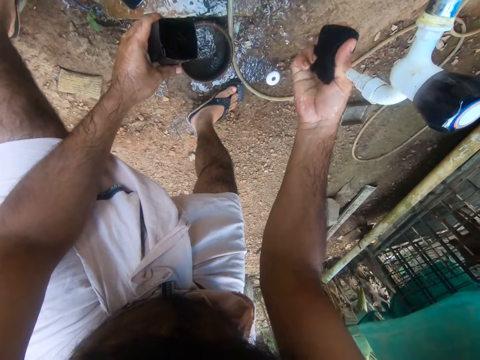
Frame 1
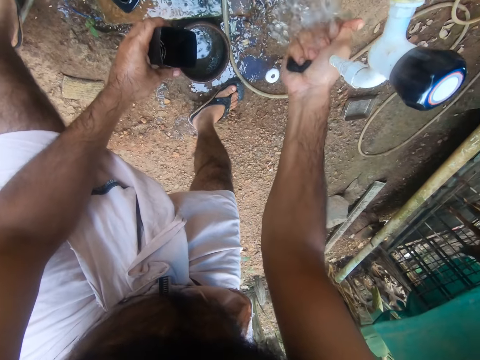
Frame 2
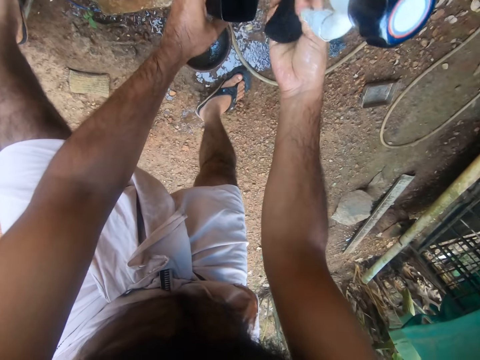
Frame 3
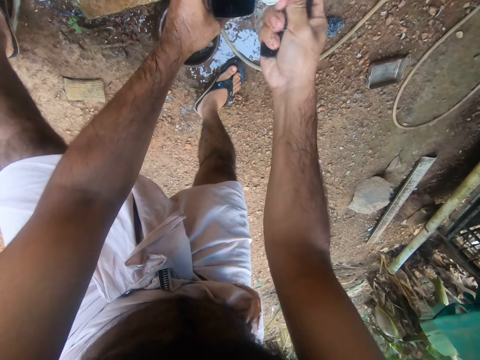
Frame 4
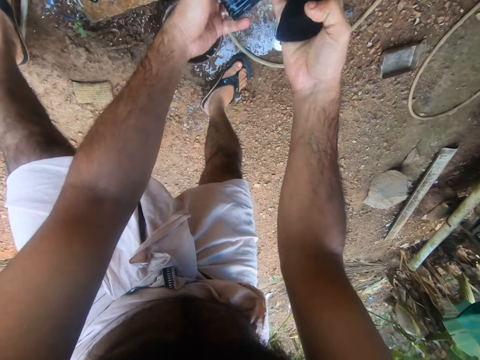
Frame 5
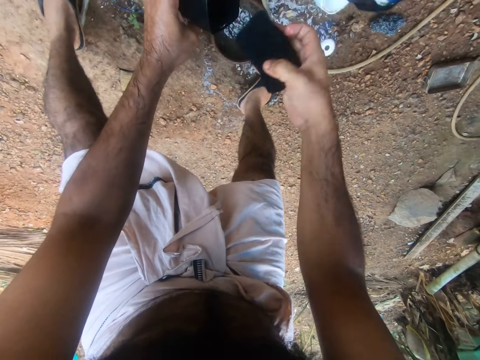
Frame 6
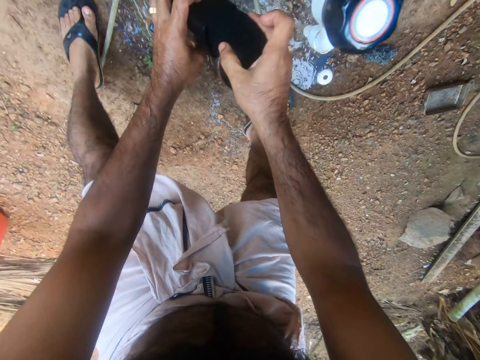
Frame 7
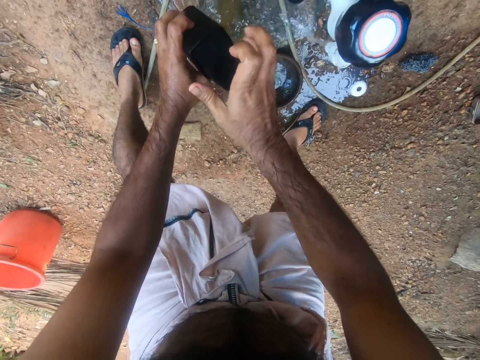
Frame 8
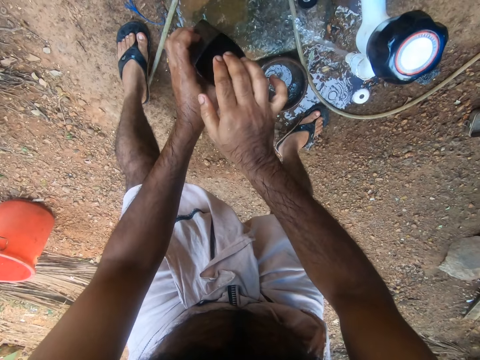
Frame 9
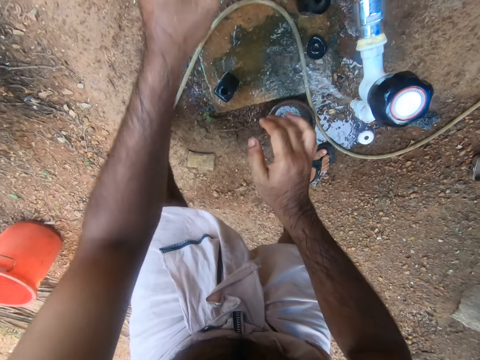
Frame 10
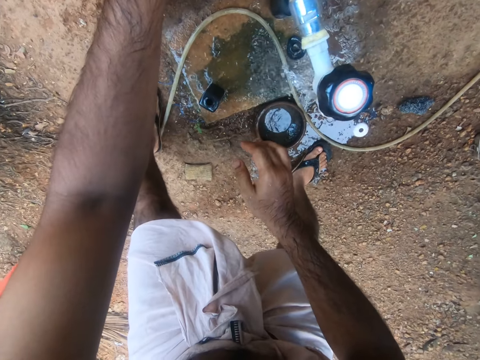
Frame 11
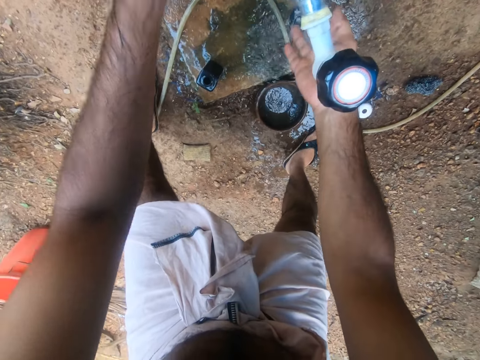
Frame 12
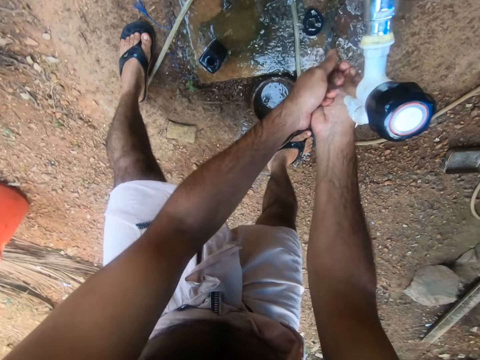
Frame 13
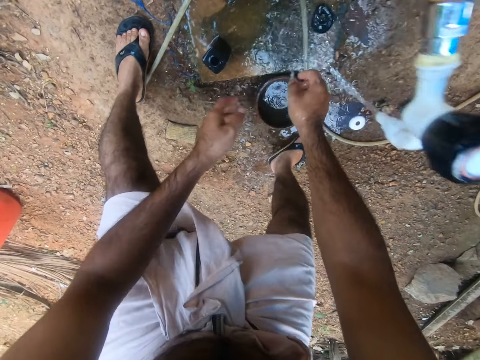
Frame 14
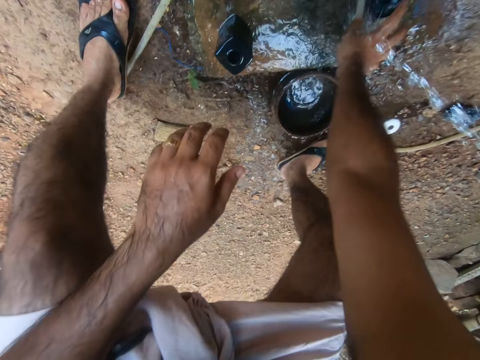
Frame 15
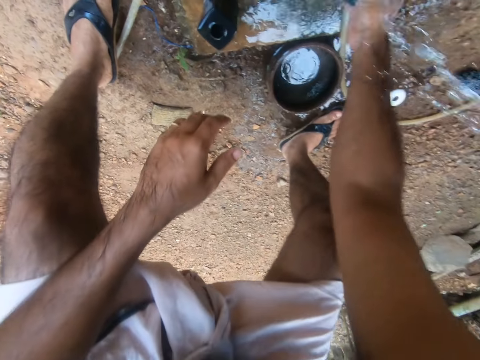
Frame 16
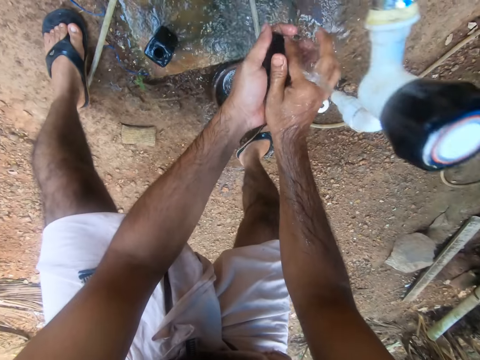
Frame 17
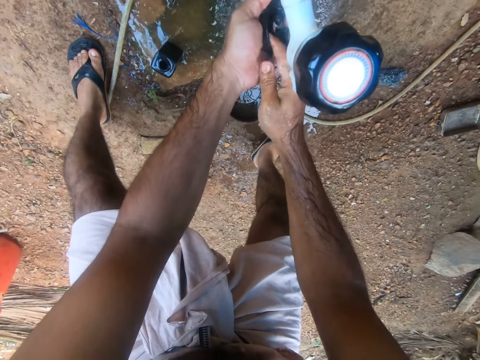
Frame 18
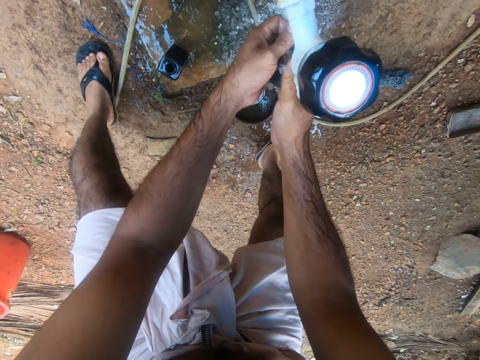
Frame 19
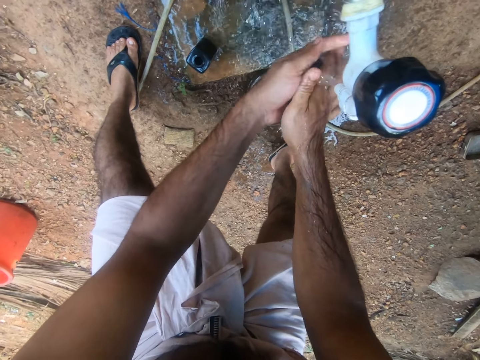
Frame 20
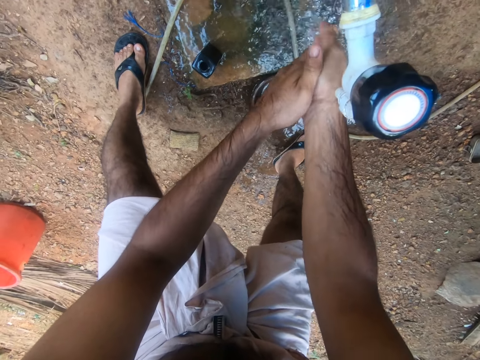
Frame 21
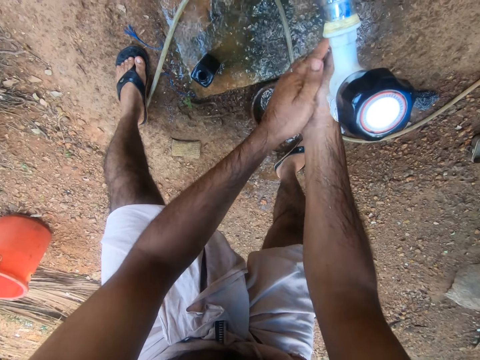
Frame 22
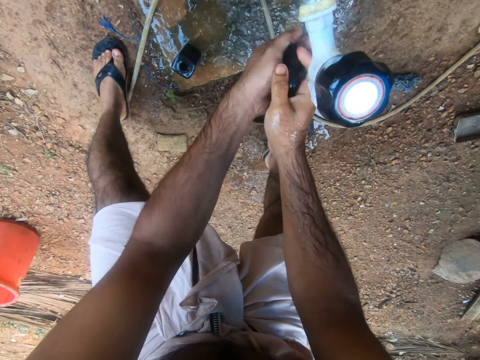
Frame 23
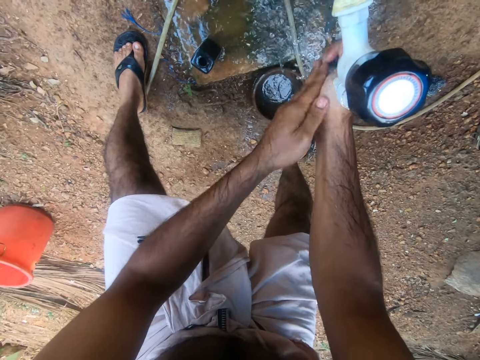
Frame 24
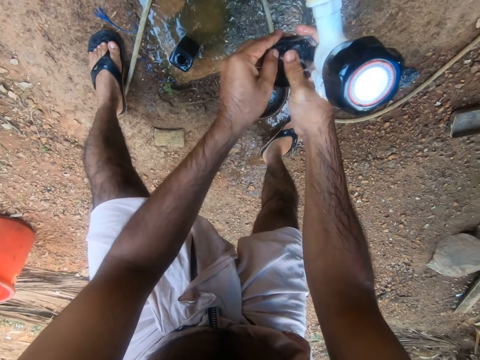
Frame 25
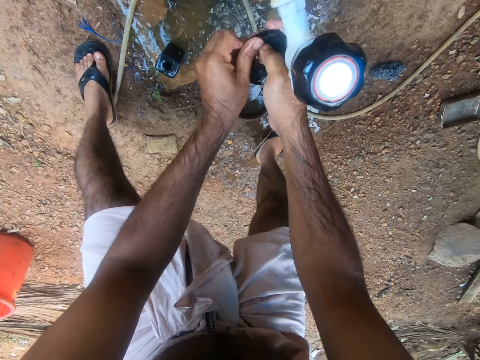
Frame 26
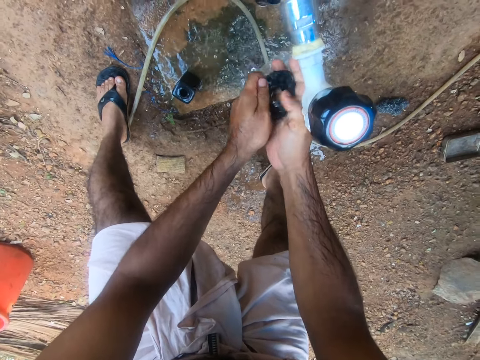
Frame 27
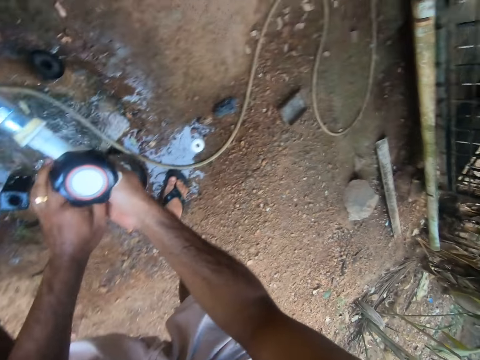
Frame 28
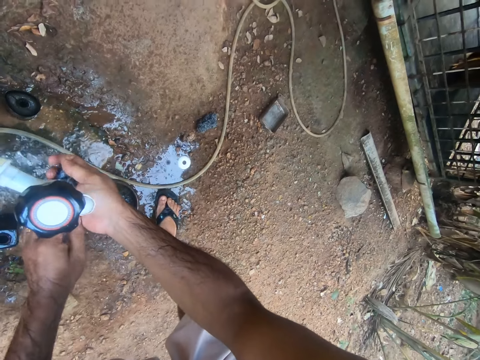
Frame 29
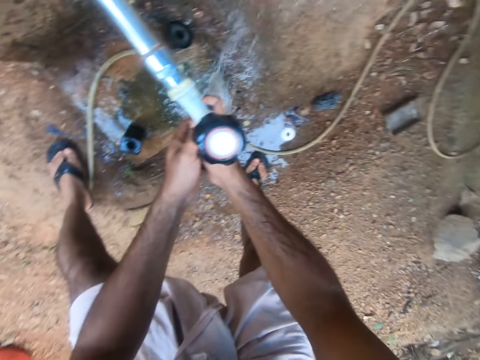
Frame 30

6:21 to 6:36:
The camera wearer inserts the sponge in a container. They put the container on a slab. They wash their hands. They pick up a lid. They rinse the lid.

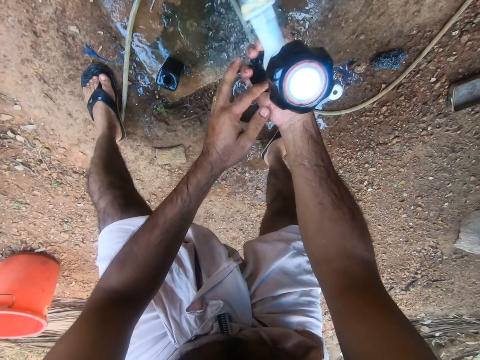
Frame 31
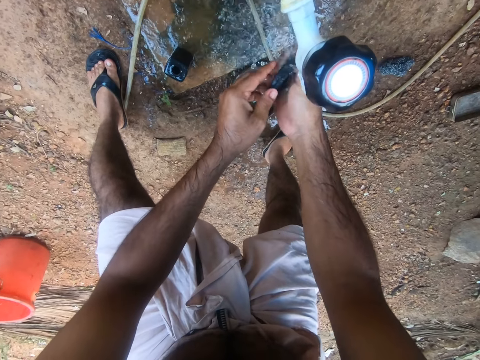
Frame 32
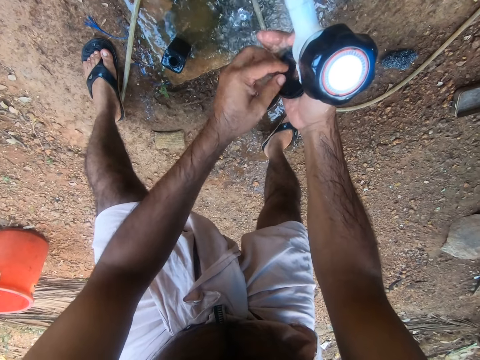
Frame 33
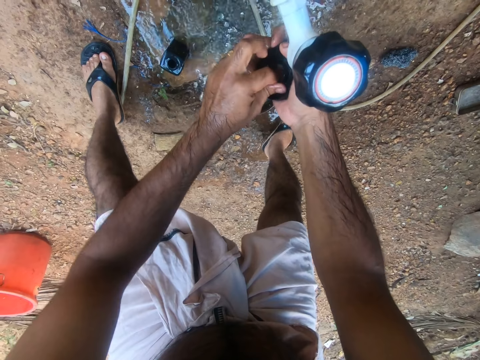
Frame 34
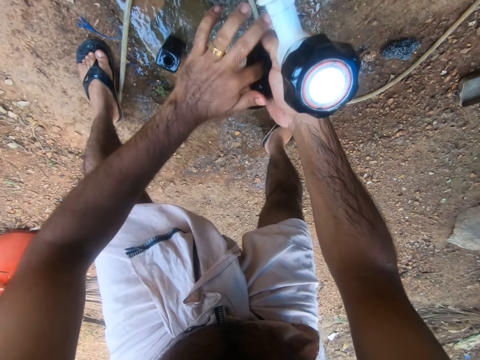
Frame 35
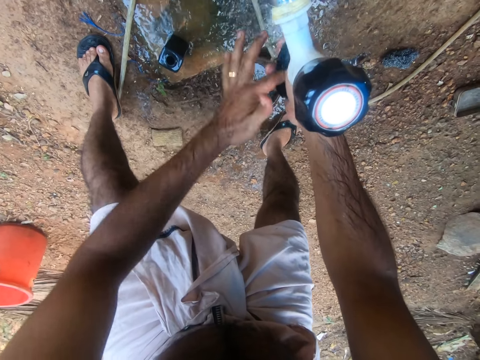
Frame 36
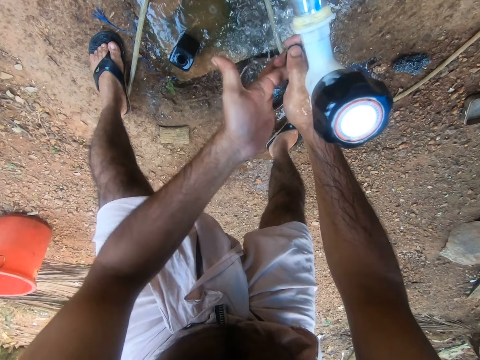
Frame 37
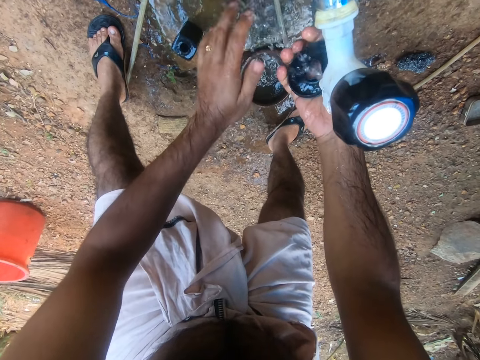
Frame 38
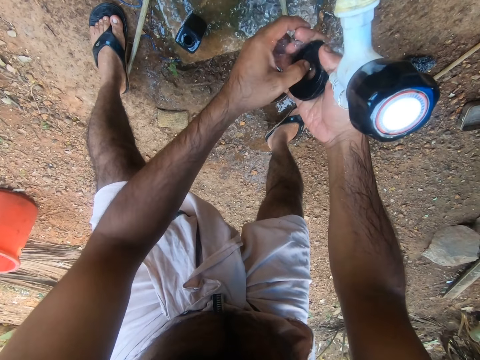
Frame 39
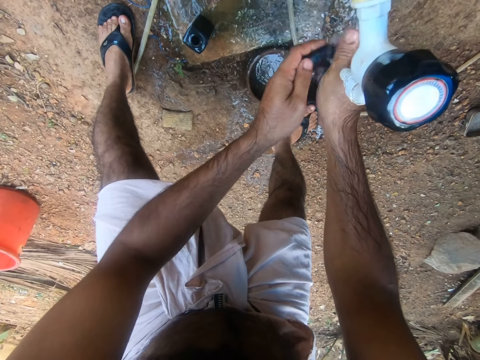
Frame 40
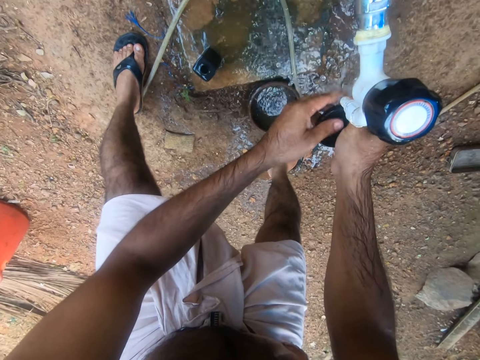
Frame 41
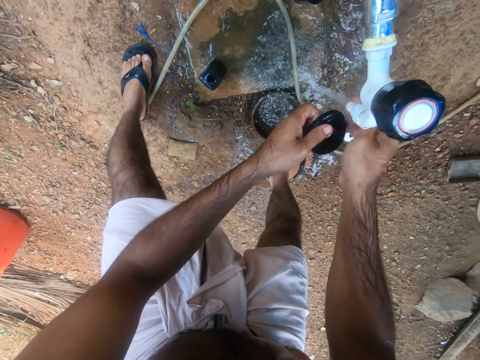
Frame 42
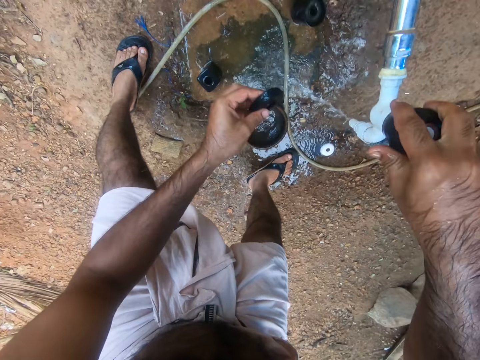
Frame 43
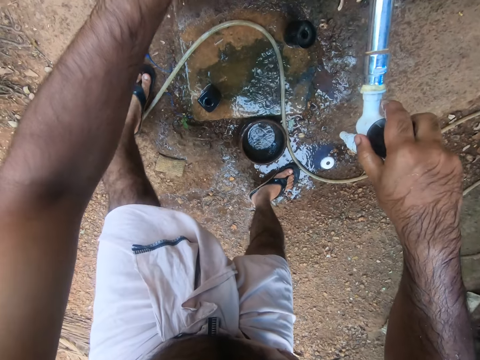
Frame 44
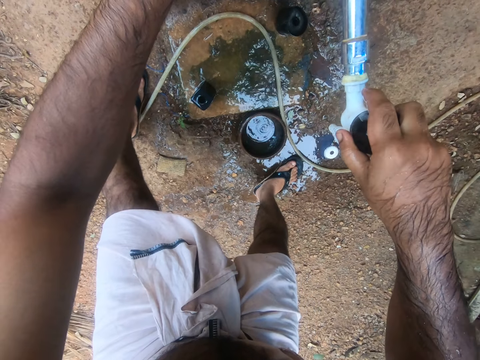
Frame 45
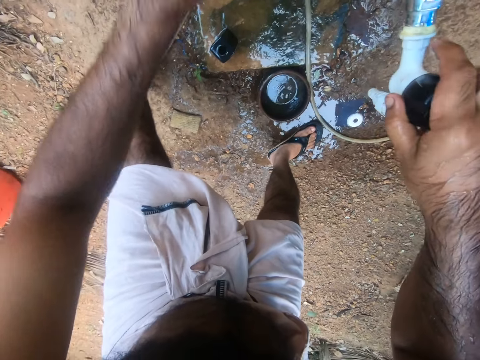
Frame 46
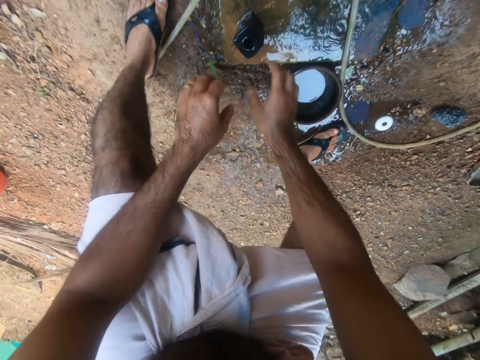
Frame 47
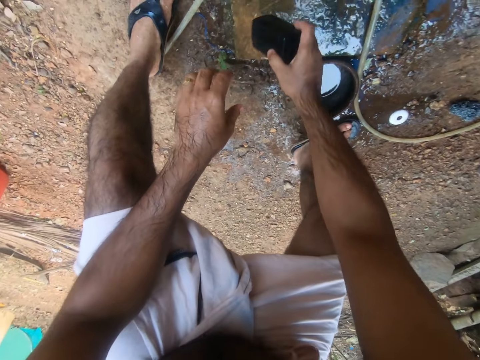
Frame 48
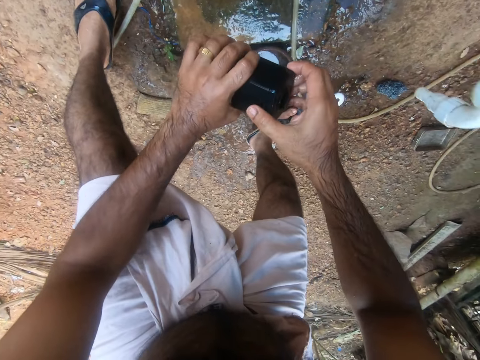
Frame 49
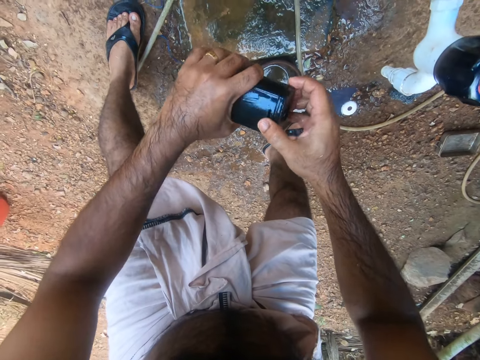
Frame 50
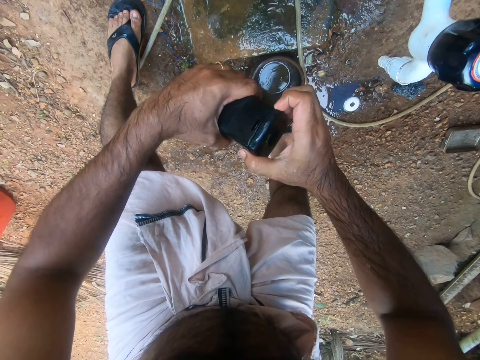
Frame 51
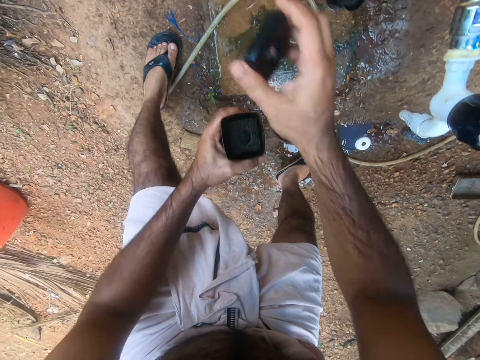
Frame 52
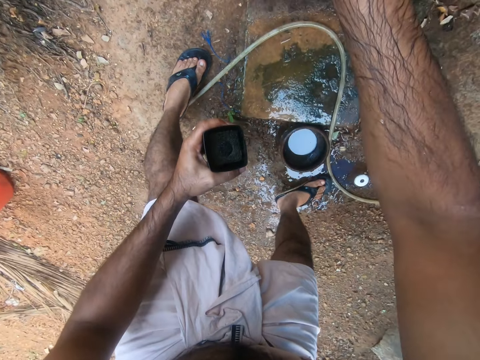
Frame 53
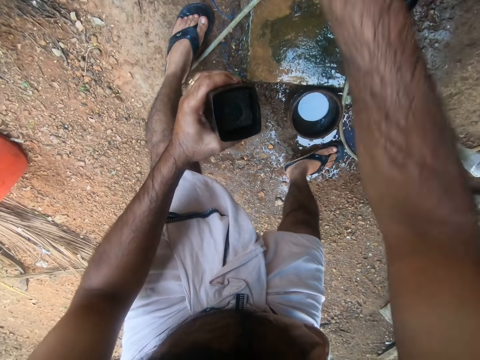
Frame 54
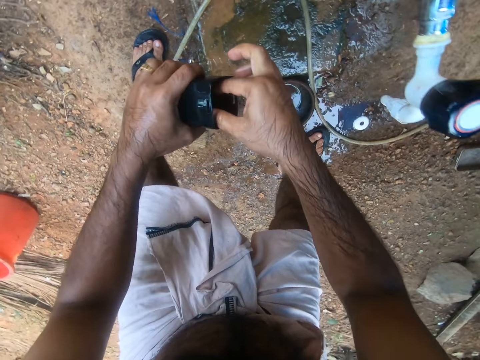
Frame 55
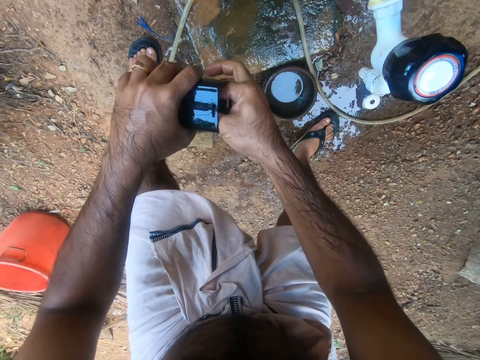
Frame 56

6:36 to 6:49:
The camera wearer puts the equipment aside. They close the tap. They pick up a container. They open the container. They put the lid on a slab.
